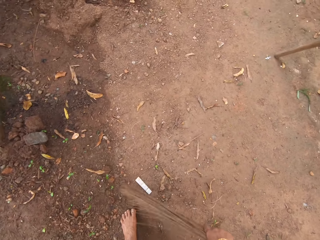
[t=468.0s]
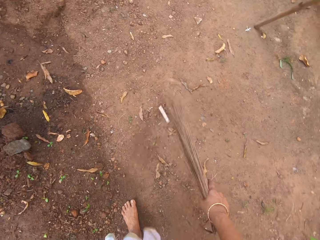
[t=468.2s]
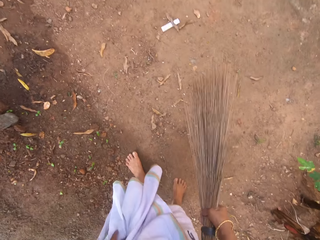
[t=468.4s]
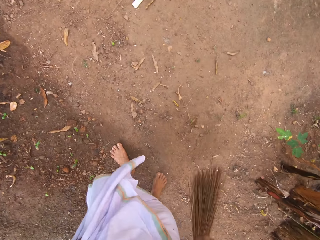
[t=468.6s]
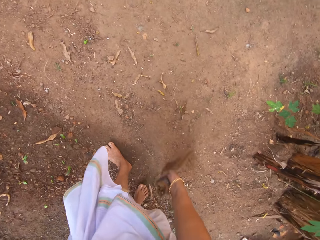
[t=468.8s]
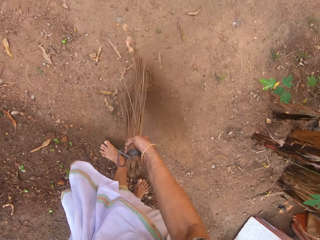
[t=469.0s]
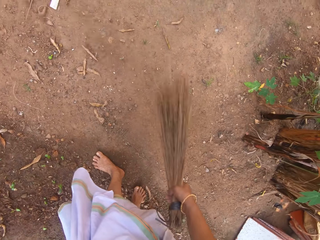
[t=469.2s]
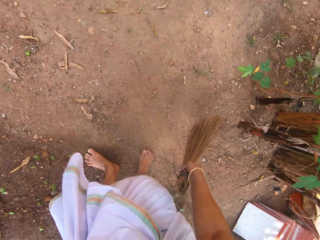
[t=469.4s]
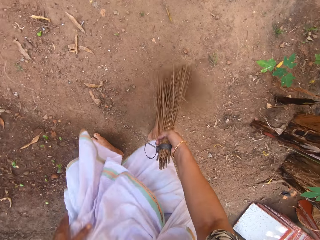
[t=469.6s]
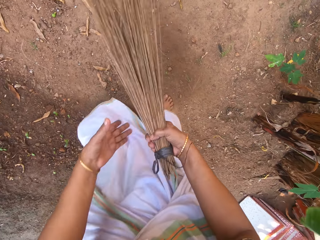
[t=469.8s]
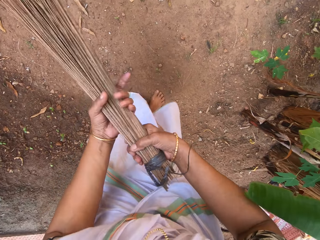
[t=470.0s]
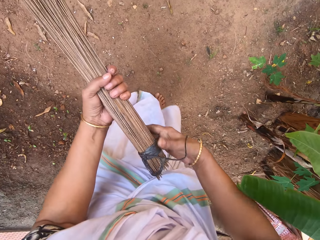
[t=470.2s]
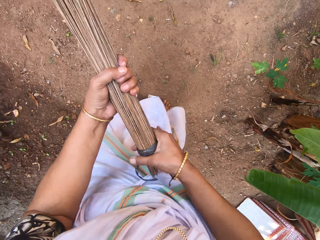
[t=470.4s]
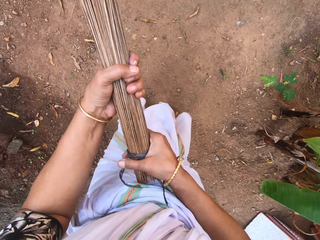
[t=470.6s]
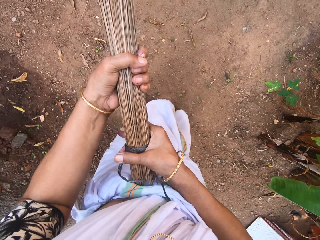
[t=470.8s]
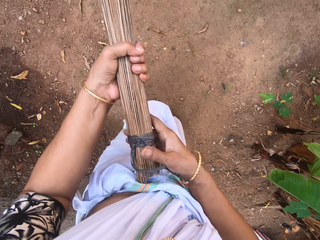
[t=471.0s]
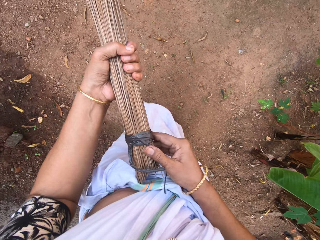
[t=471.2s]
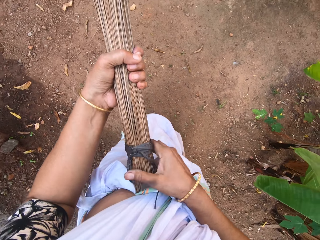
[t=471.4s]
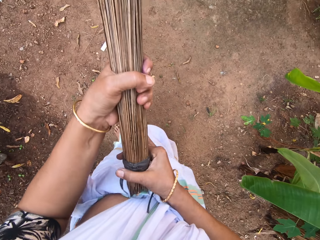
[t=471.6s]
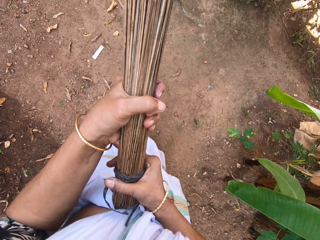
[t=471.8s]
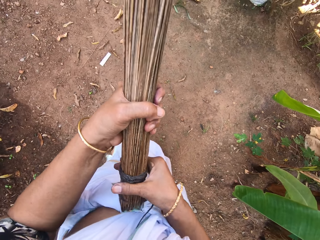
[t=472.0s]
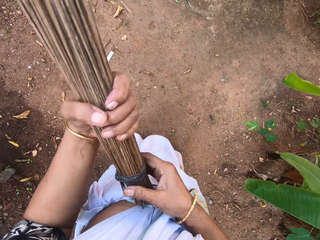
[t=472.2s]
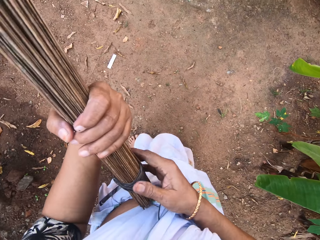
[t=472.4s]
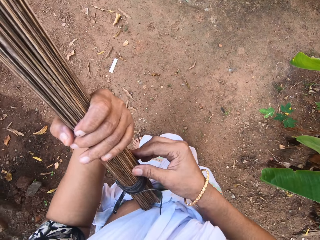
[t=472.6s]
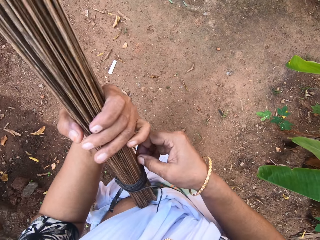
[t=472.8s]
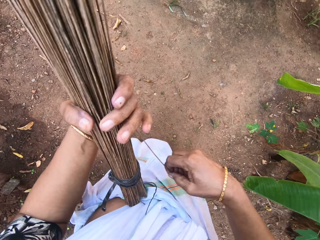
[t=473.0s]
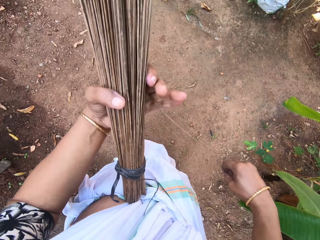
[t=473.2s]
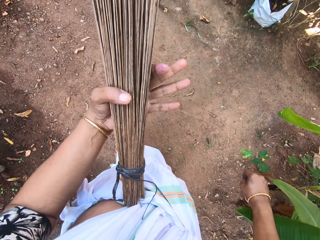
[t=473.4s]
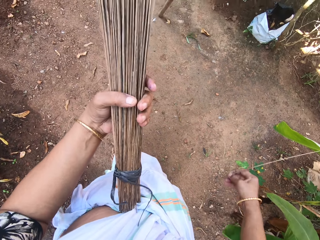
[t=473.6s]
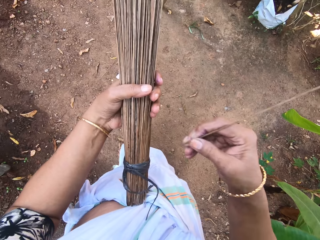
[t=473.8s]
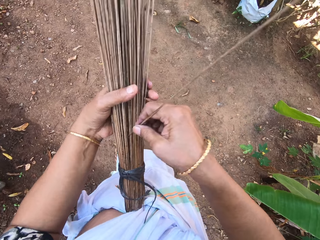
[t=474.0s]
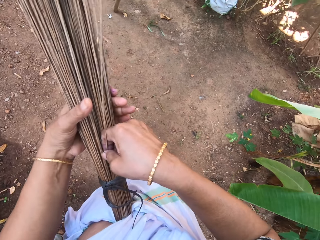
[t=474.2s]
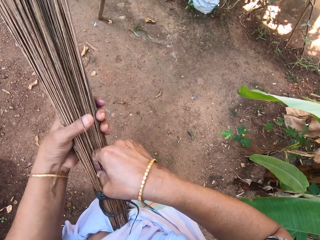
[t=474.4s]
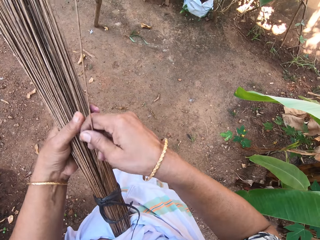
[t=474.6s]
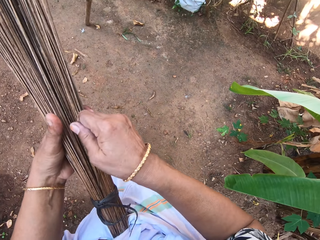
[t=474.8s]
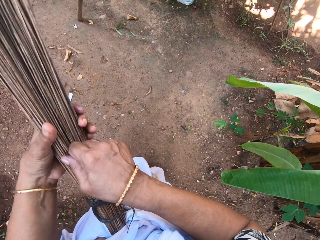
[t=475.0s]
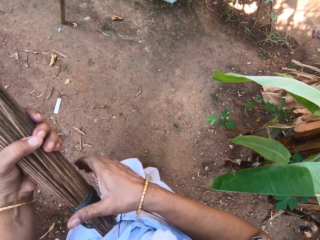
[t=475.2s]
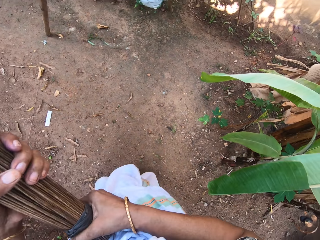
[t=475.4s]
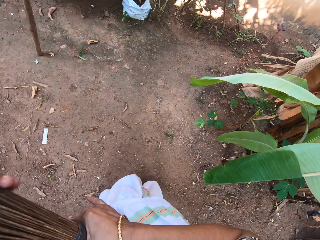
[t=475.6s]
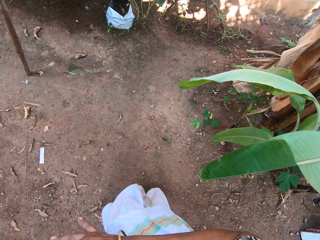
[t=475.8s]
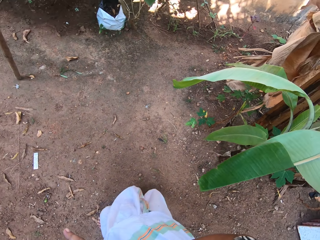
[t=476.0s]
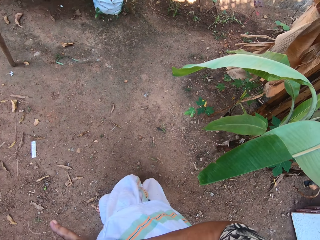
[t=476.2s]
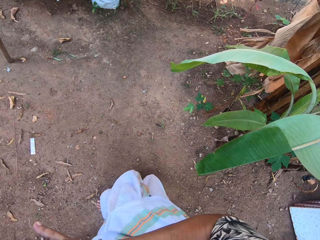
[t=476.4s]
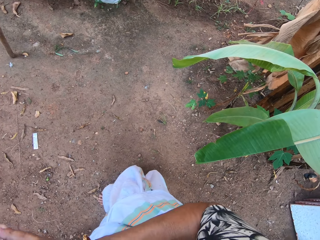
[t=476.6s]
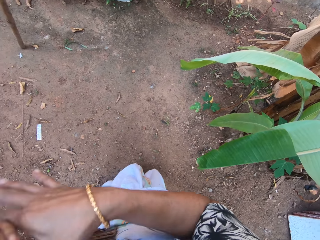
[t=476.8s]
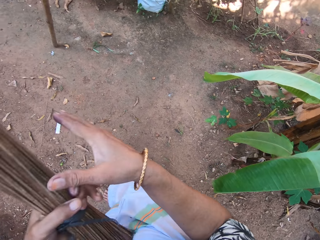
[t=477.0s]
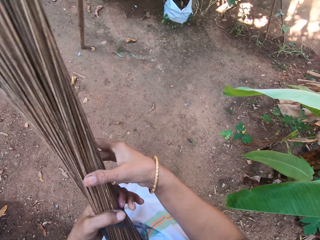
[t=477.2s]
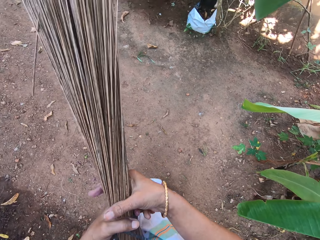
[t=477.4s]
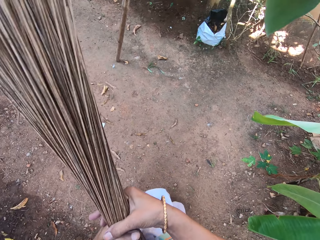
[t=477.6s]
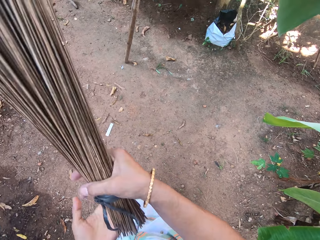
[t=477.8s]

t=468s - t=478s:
The camera wearer adjusts the broom with her hands.

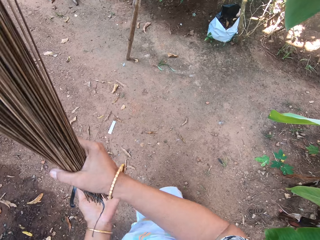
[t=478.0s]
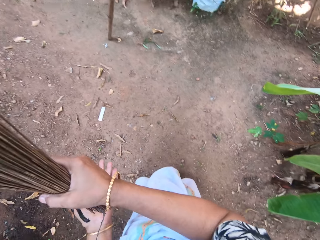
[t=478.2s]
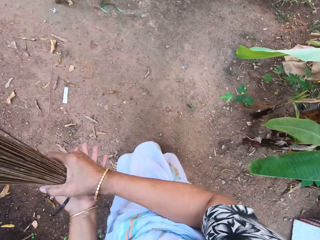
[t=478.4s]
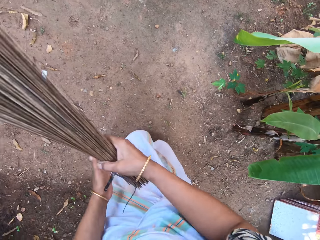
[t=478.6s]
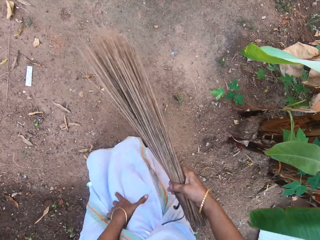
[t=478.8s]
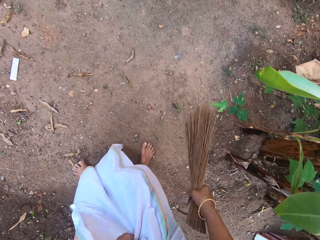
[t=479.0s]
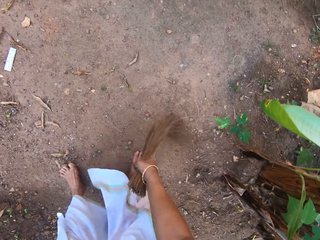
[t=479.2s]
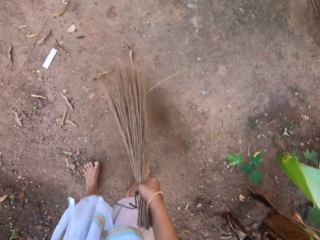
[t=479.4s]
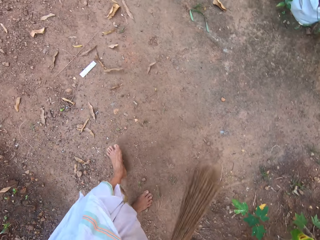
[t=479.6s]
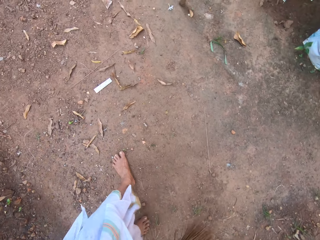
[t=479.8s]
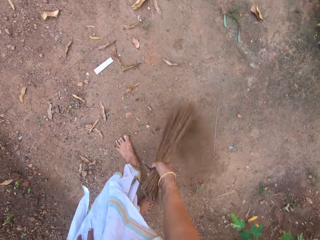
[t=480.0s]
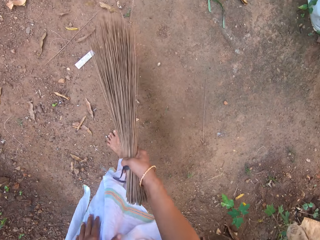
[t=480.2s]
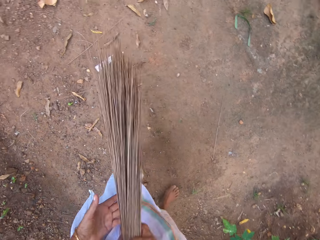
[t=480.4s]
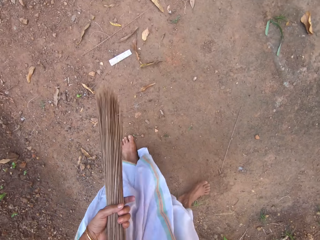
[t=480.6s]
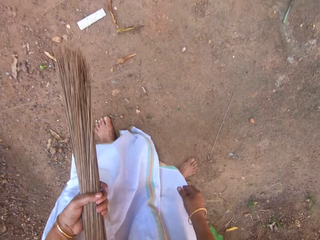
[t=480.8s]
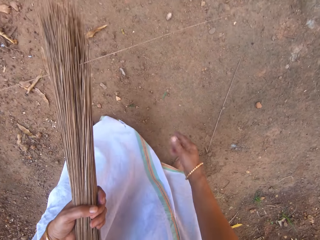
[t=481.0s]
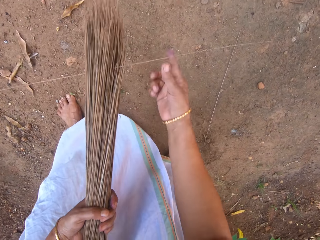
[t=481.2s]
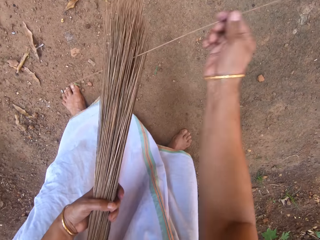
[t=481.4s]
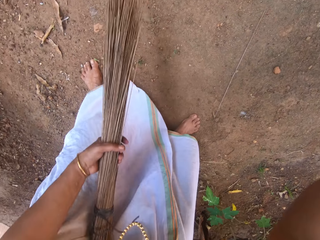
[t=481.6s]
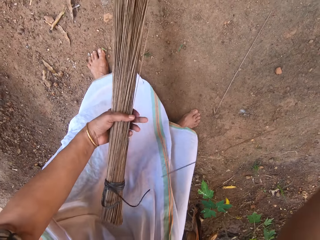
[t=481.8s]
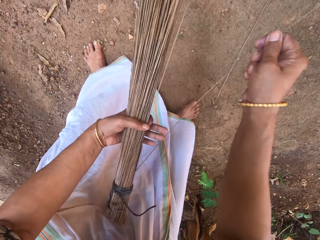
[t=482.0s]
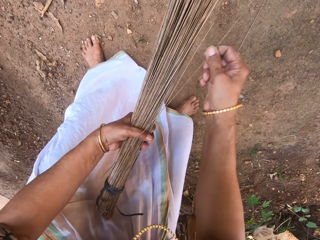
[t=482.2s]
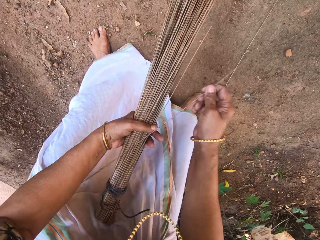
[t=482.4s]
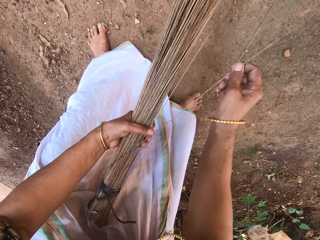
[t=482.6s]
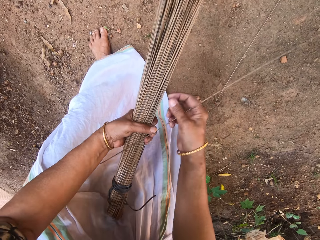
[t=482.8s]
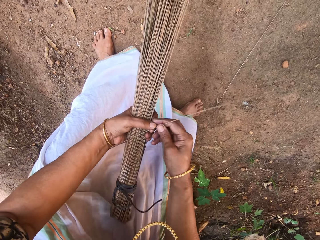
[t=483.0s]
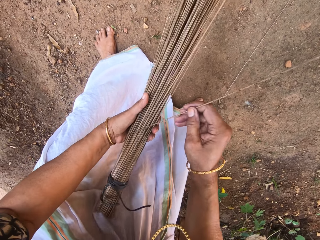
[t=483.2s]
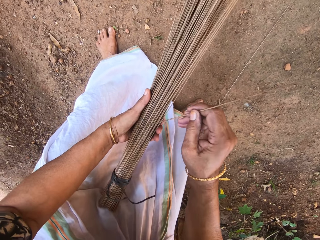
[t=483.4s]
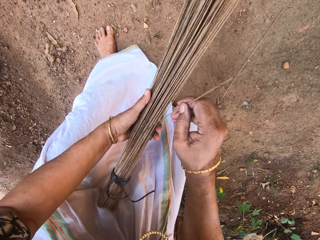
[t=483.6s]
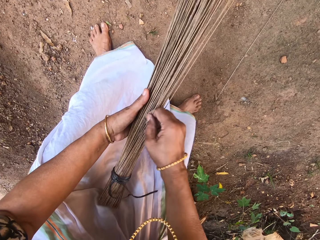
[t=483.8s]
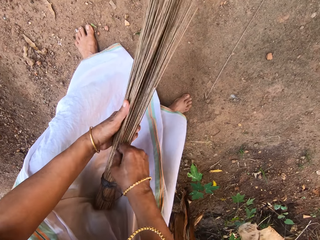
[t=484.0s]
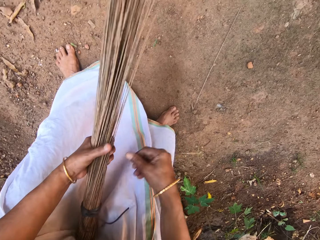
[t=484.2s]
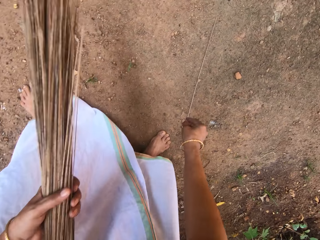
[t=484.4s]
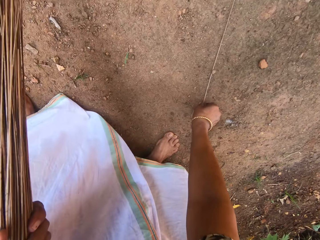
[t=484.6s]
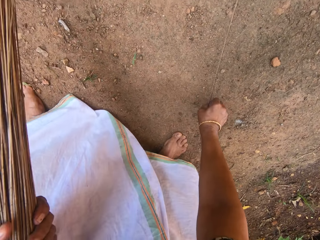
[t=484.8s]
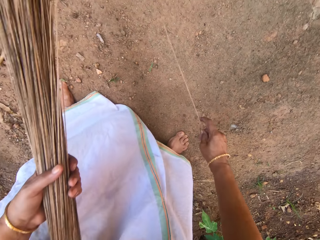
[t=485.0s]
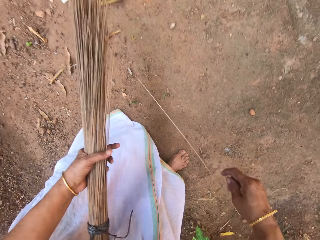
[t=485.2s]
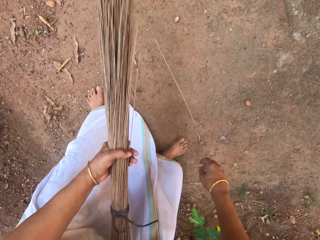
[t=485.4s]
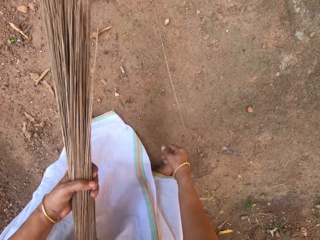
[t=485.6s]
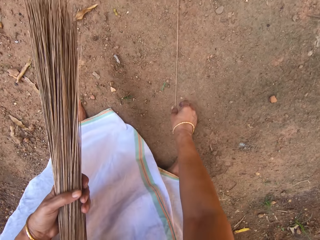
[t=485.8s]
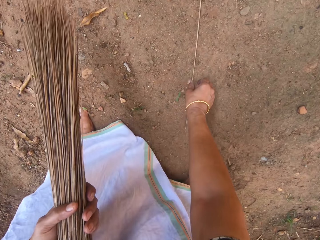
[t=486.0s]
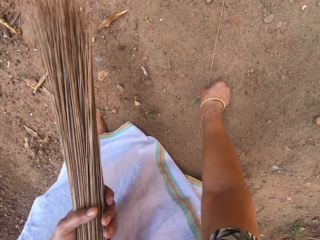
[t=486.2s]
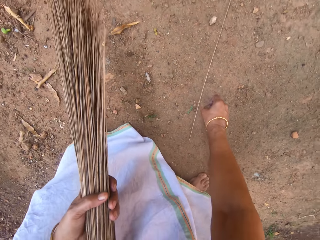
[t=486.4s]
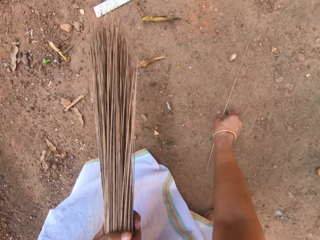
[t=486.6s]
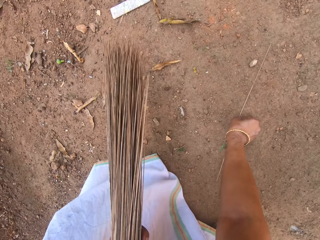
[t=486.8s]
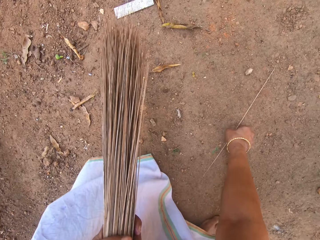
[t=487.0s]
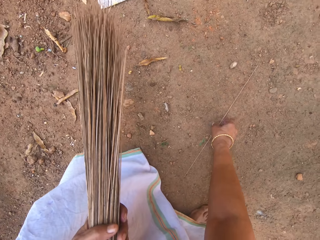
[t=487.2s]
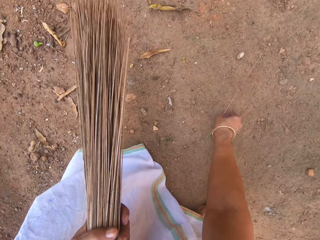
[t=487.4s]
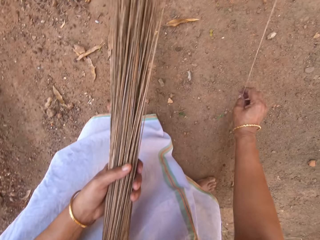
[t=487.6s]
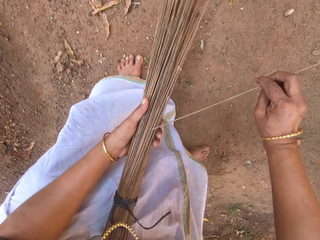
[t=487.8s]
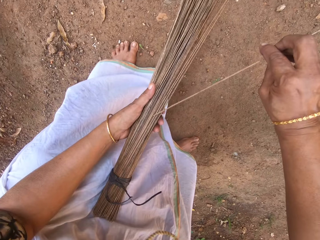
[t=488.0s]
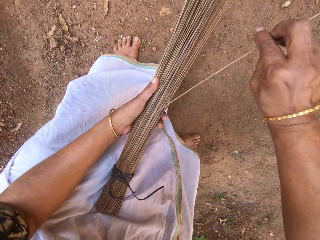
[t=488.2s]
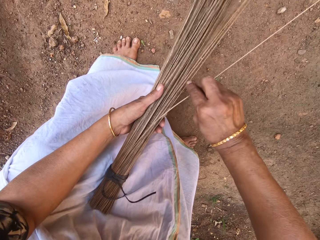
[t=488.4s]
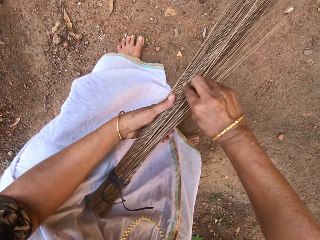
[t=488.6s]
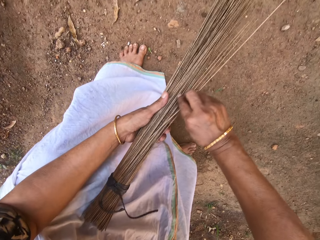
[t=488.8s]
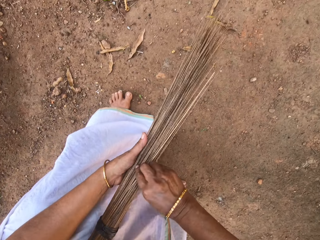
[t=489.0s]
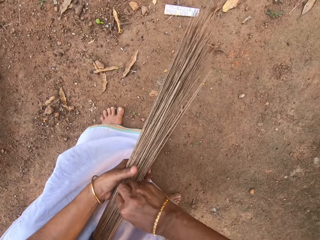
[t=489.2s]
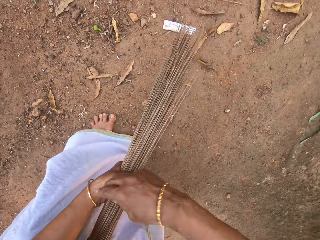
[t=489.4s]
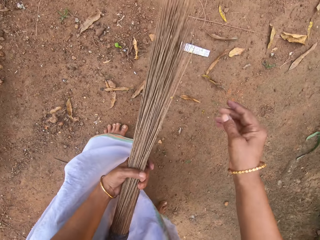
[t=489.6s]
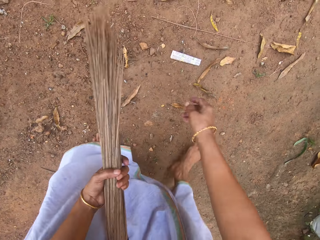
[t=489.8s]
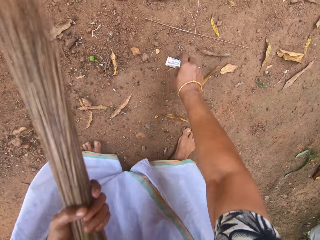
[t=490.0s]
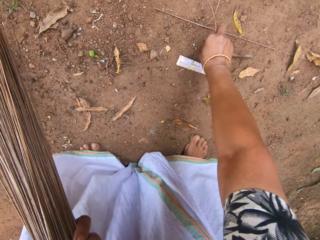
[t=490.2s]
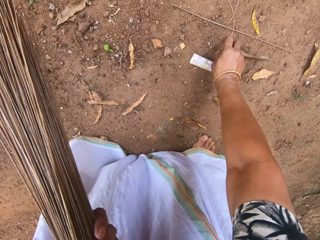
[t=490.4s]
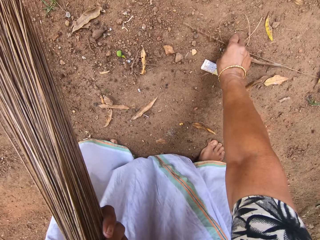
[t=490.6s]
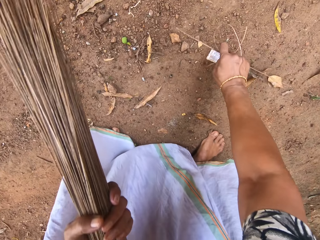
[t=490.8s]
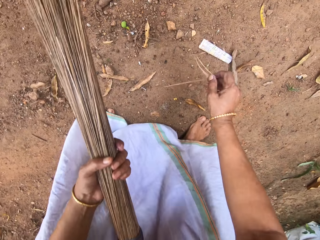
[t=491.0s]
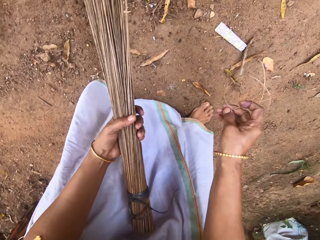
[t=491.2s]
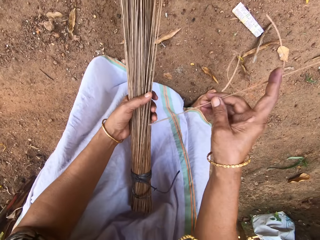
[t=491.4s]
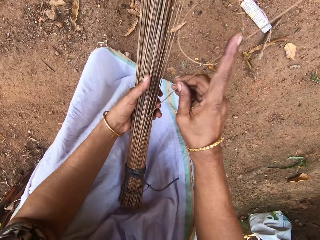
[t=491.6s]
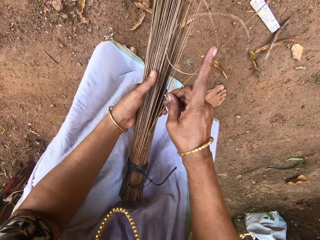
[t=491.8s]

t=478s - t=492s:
The camera wearer sweeps the ground with the broom in her right hand. She passes the broom from her right to left hand. She repositions a broomstick with her right hand. She picks up a broomstick on the ground with her right hand. She fixes the broomstick in the broom with her right hand. She picks up a broomstick on the ground with her right hand.
